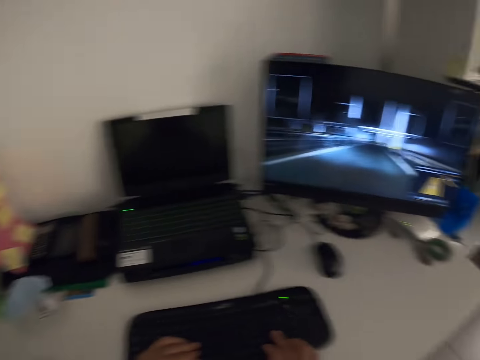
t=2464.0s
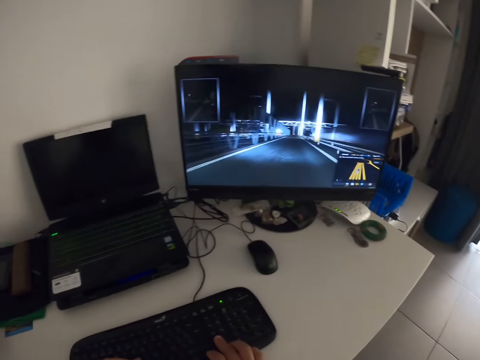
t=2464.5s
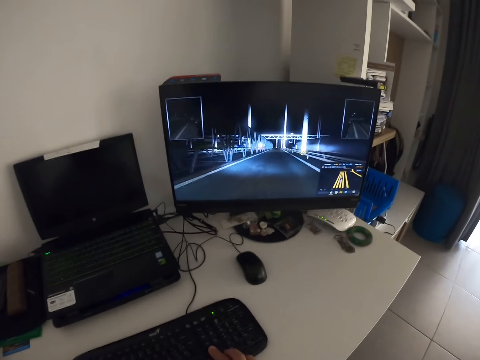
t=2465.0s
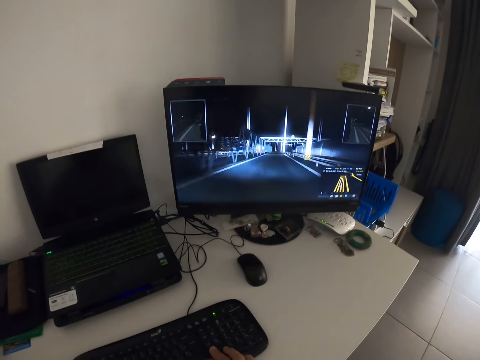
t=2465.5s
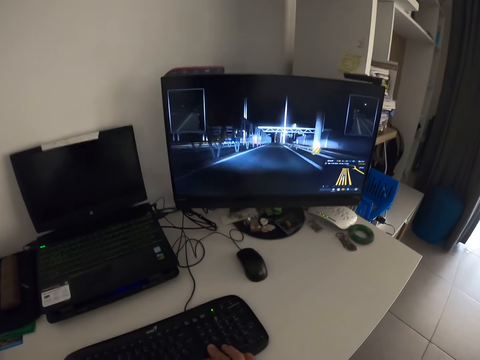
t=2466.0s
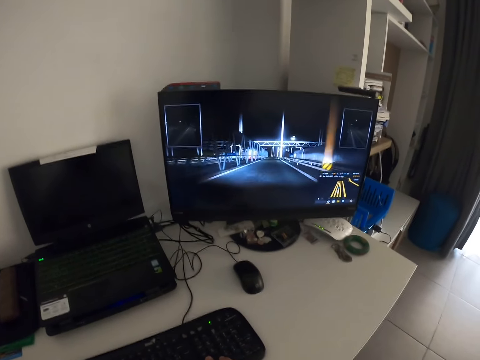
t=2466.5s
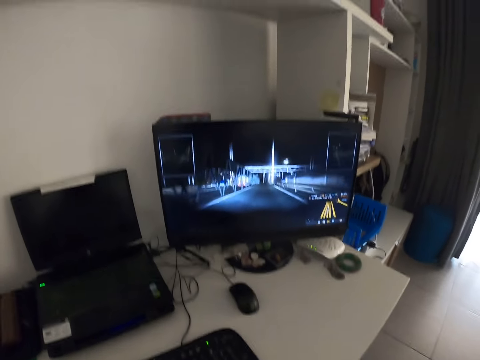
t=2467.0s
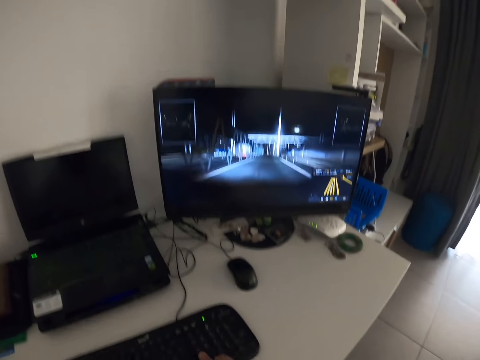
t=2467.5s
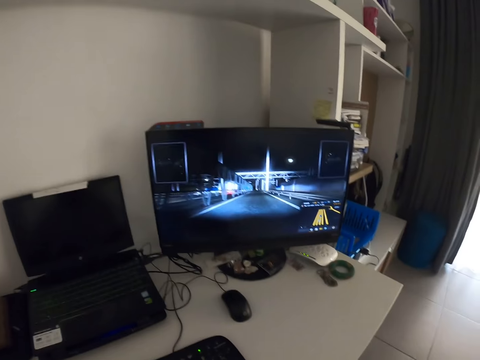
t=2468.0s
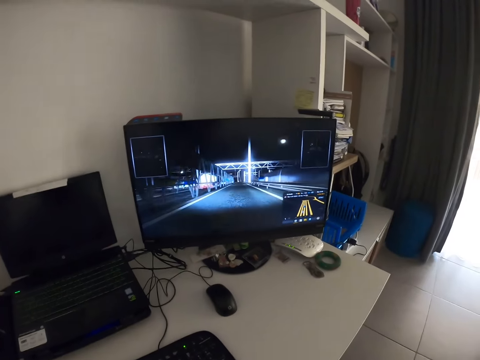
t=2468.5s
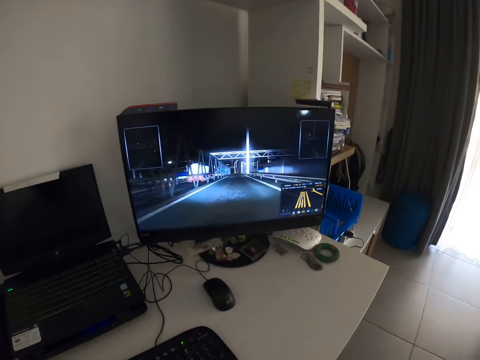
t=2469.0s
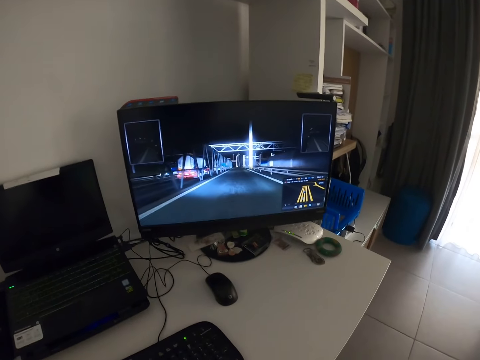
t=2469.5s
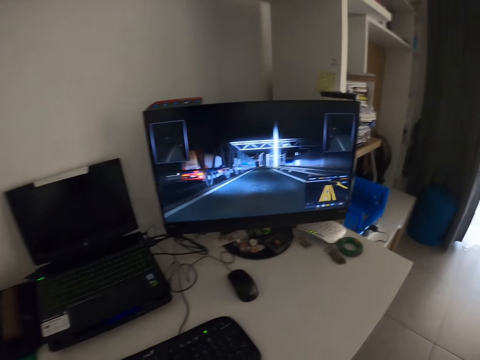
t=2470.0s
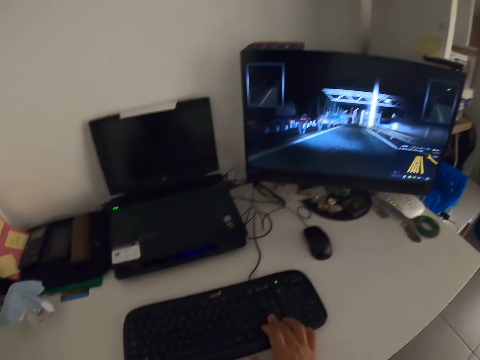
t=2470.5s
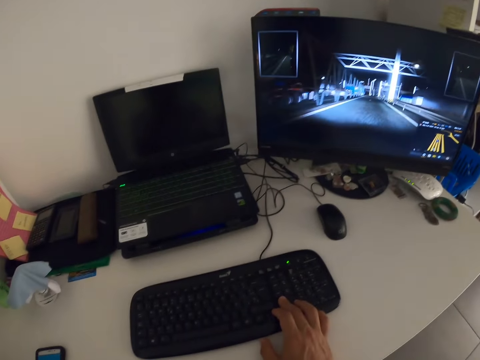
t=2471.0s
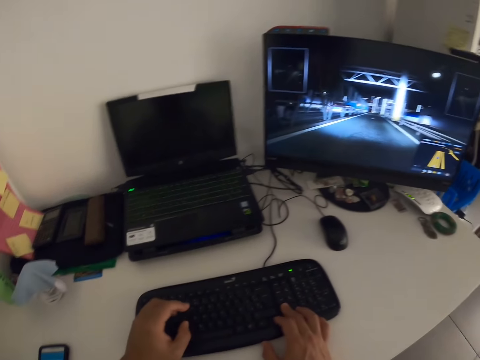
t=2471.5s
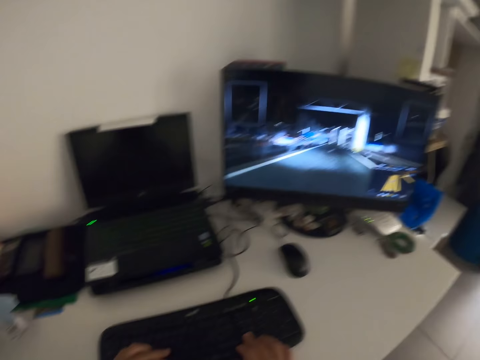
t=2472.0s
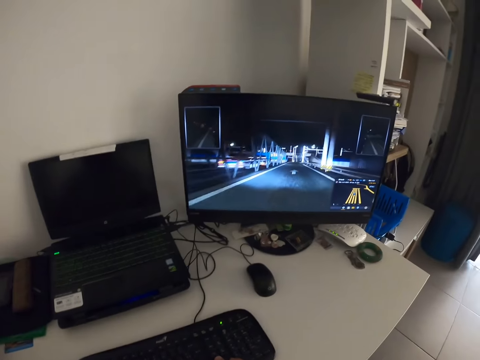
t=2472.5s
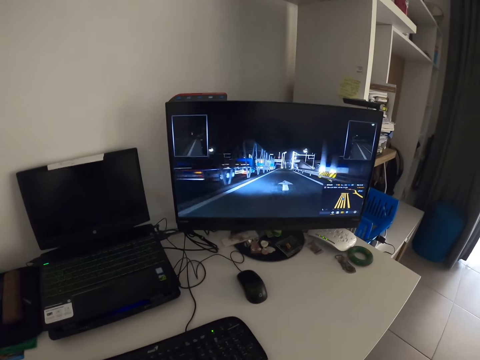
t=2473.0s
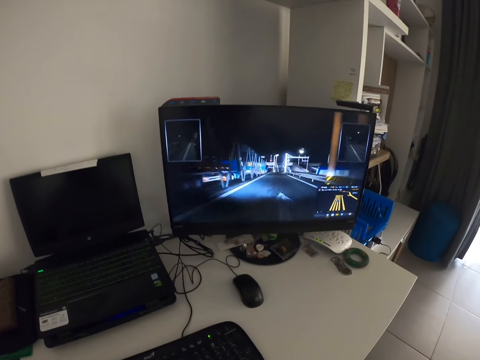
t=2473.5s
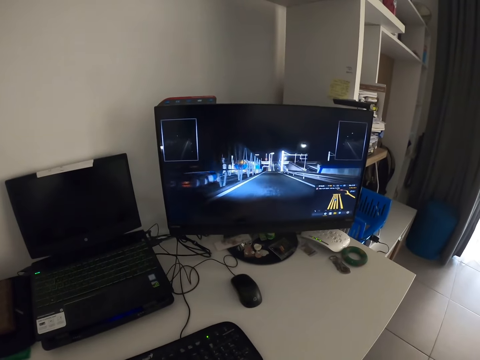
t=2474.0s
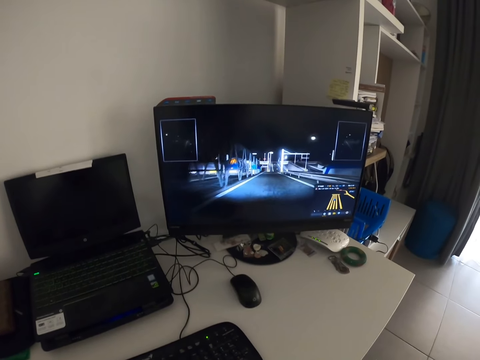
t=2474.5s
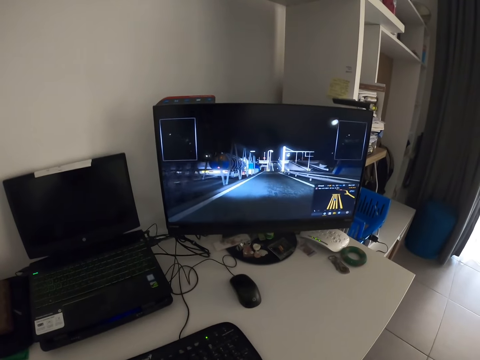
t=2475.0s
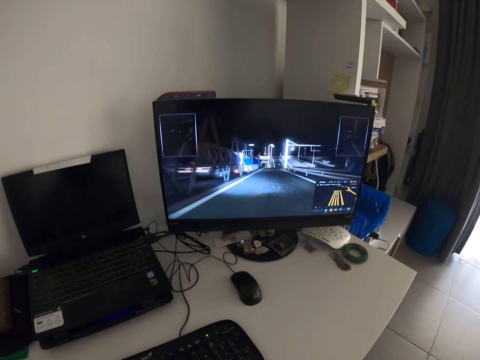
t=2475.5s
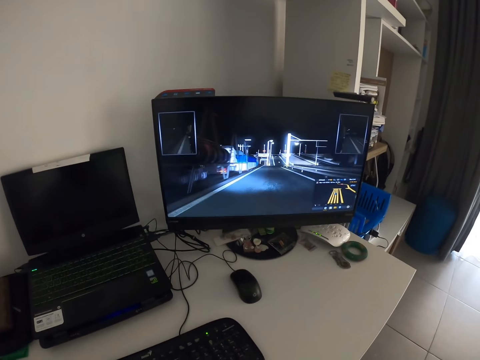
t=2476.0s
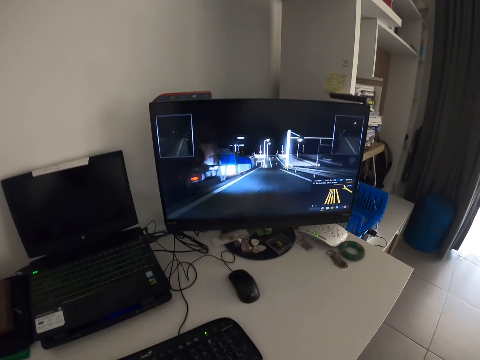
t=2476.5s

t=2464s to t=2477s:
The camera wearer plays a game with the computer. He places his left hand on the keyboard and presses his hand on the keyboard.

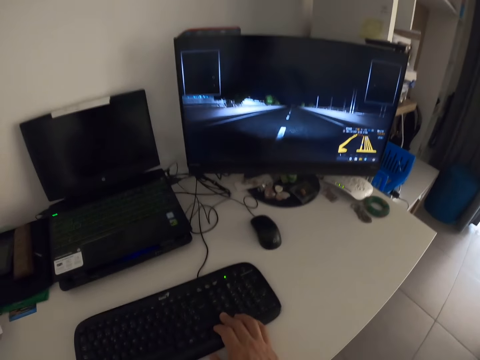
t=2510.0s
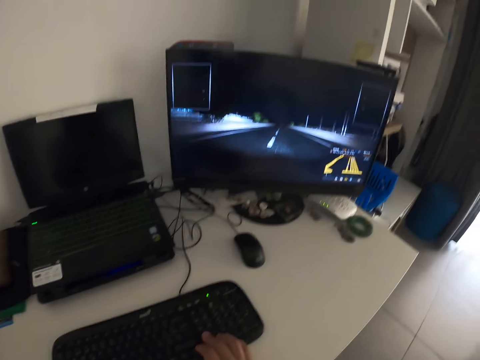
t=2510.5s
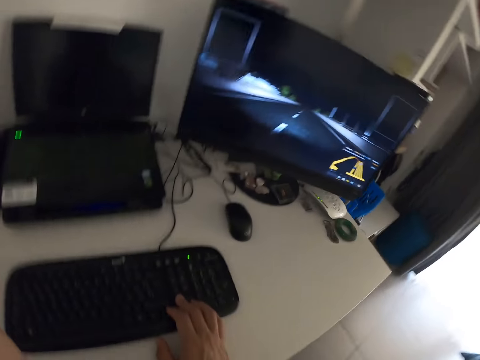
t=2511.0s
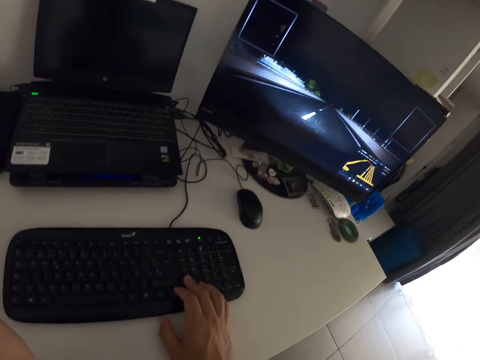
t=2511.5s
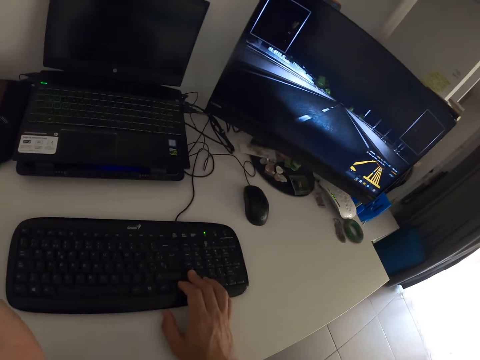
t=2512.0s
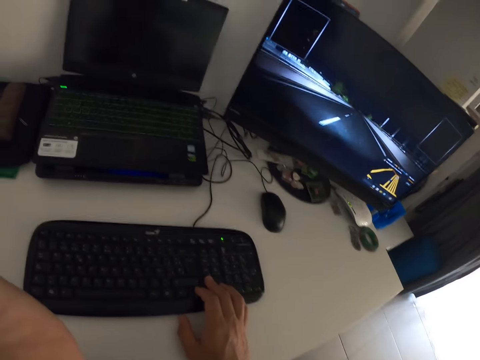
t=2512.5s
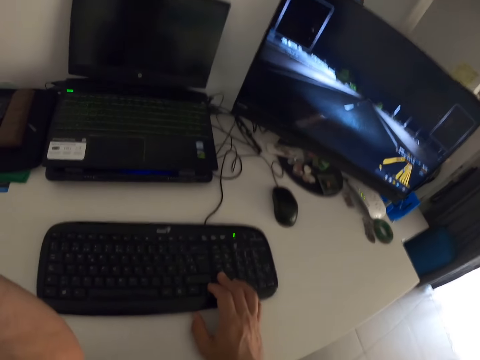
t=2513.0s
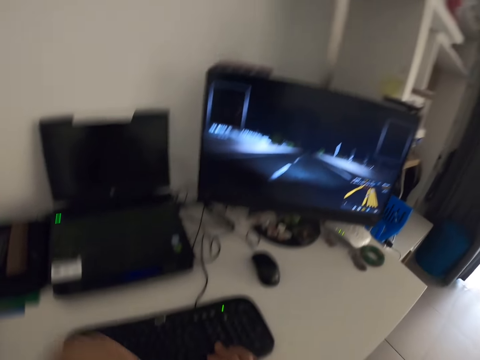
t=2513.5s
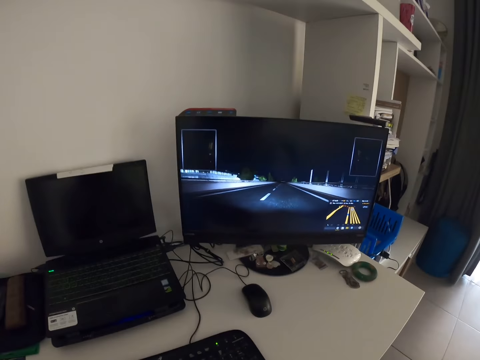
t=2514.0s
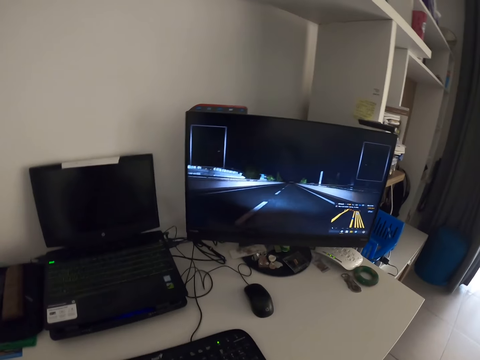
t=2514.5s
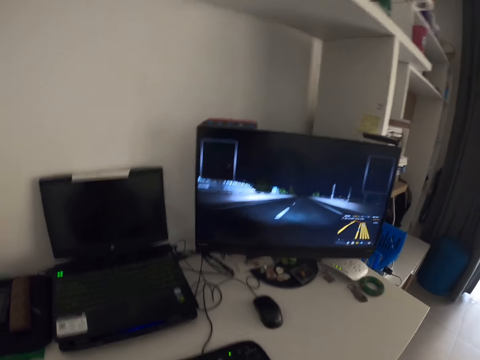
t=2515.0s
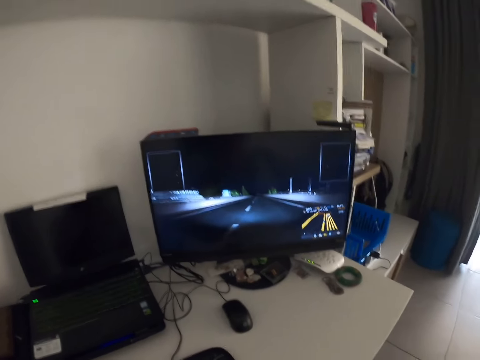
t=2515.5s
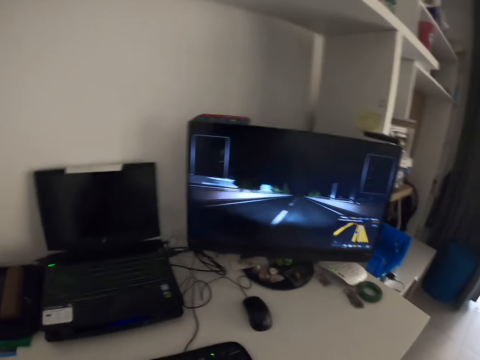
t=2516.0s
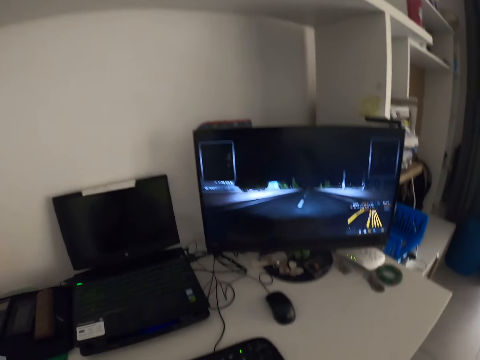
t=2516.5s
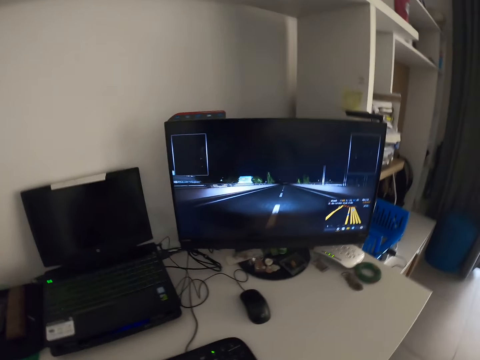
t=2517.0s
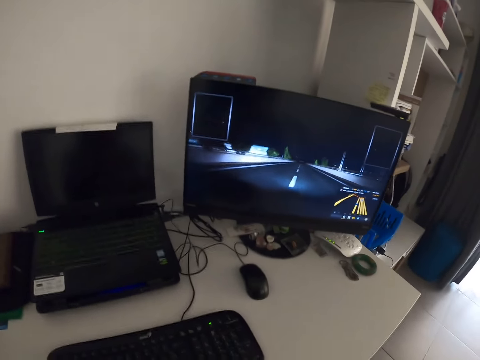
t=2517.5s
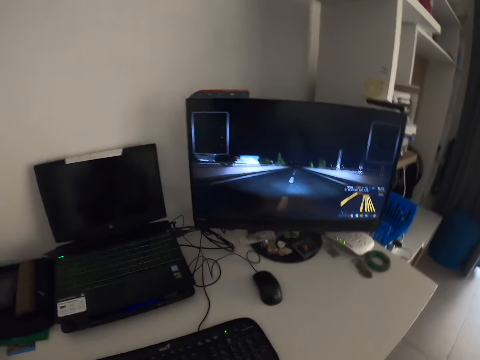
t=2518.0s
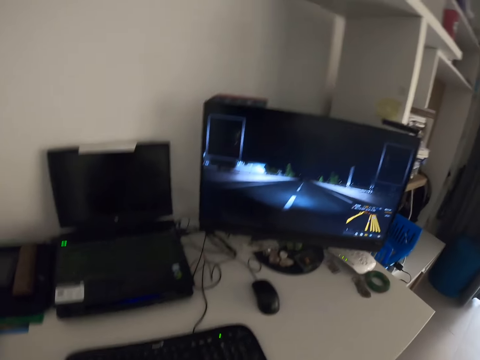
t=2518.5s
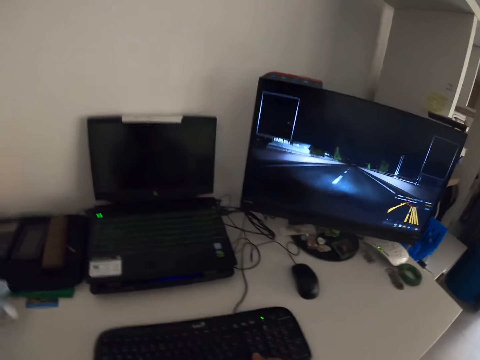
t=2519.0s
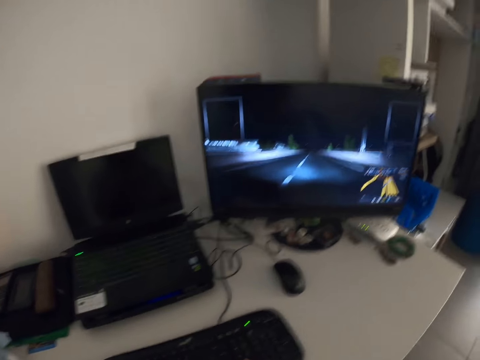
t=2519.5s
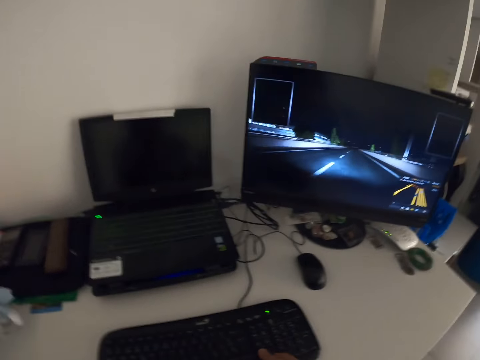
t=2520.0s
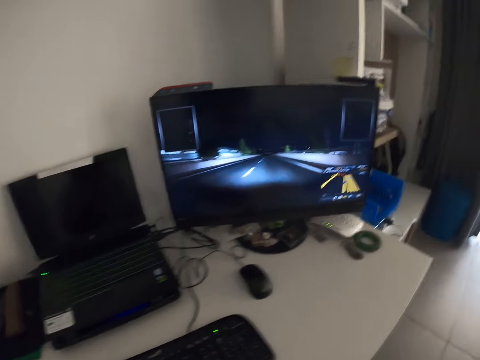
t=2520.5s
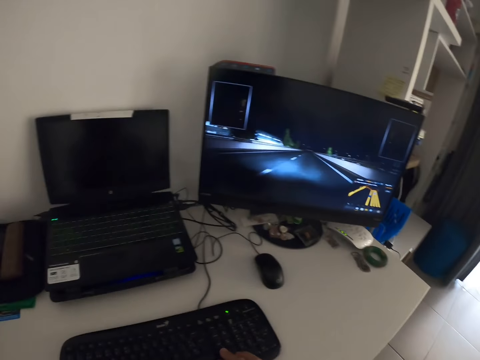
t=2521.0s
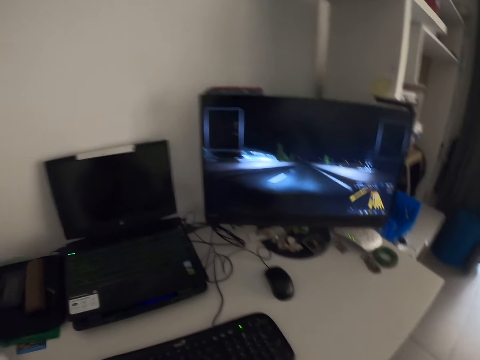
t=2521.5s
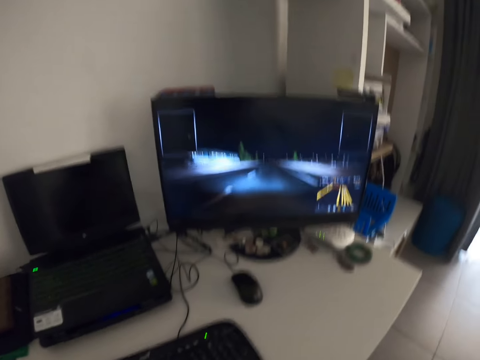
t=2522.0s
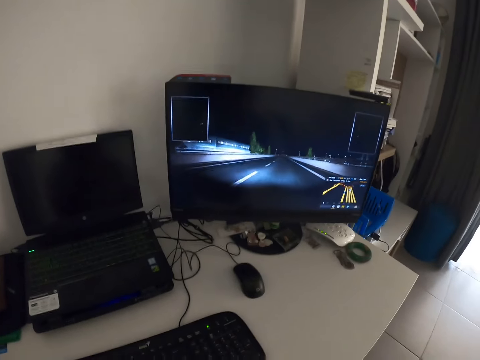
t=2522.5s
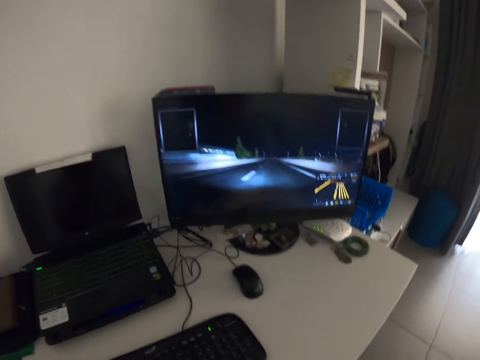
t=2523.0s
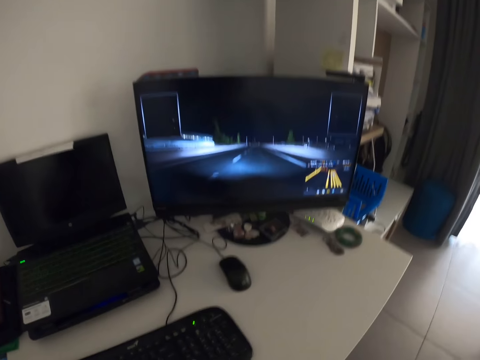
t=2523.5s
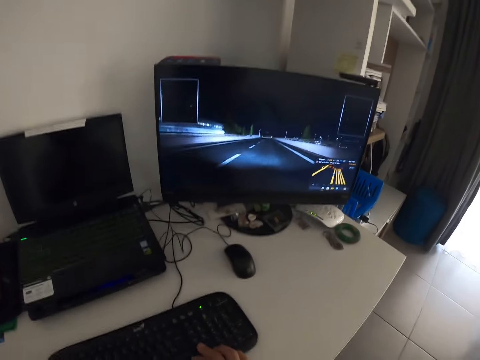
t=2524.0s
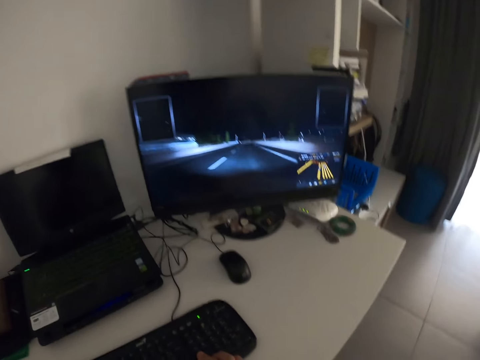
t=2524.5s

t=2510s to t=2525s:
The camera wearer removes his left hand from the keyboard. He plays a game with a computer.
